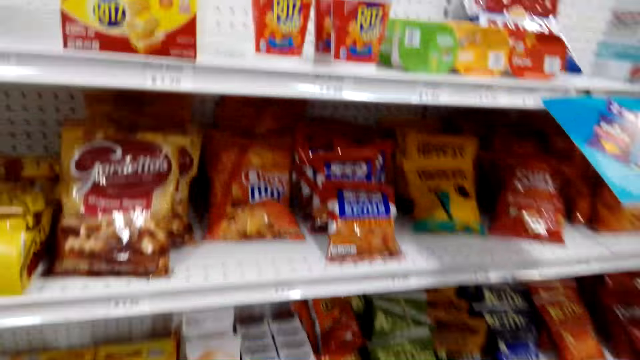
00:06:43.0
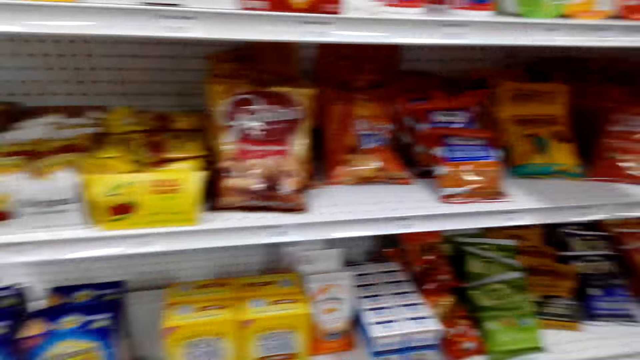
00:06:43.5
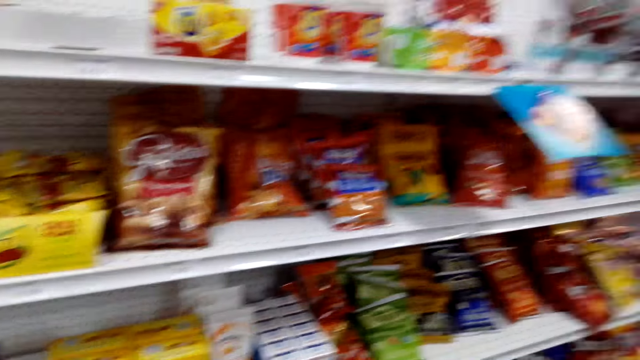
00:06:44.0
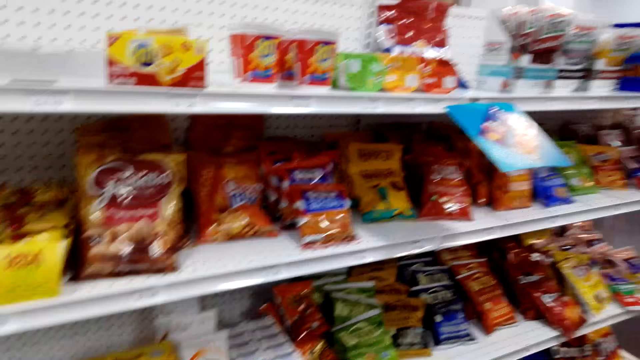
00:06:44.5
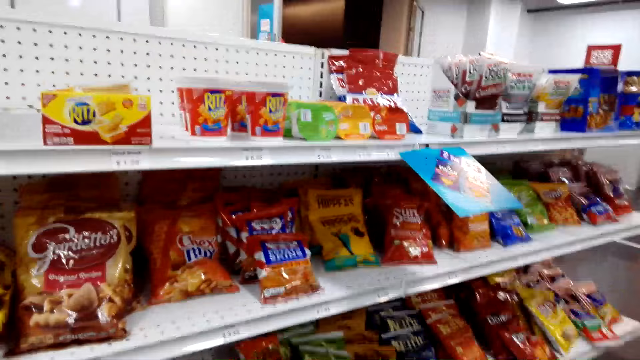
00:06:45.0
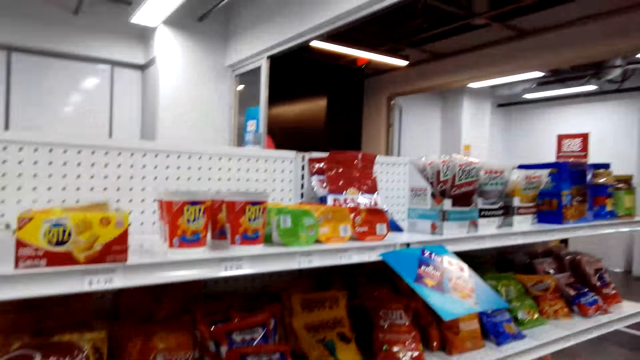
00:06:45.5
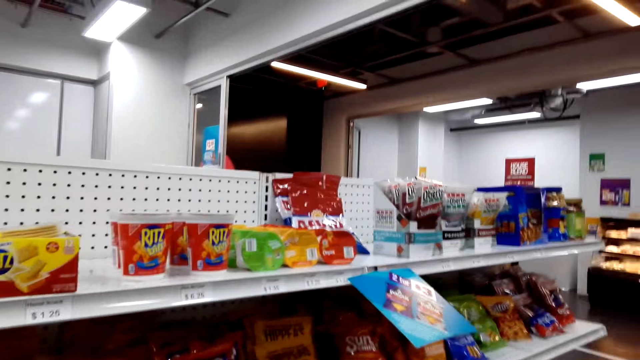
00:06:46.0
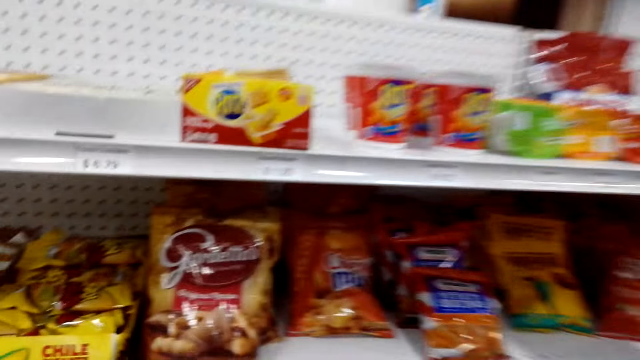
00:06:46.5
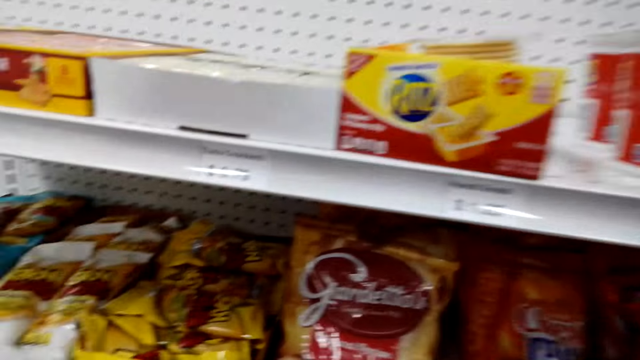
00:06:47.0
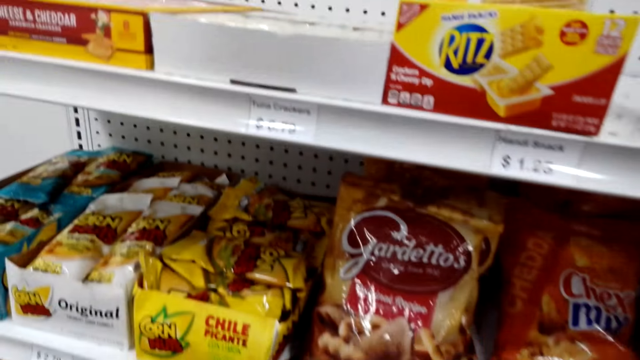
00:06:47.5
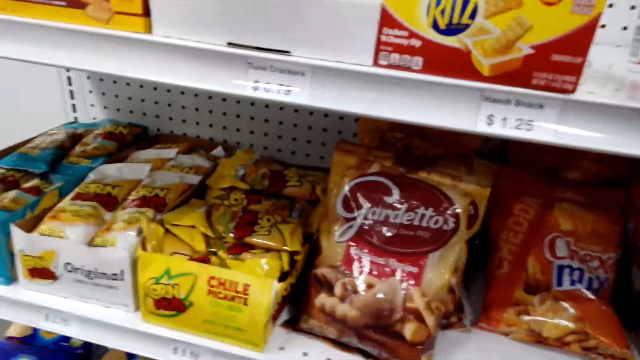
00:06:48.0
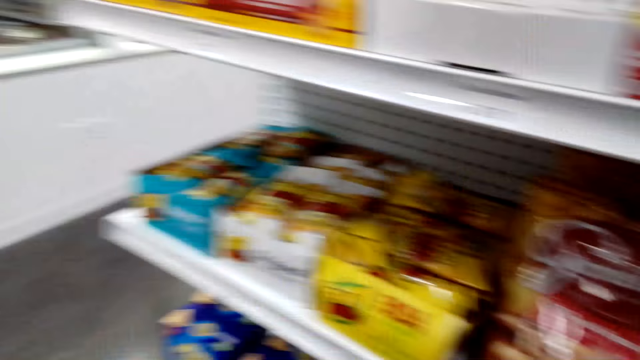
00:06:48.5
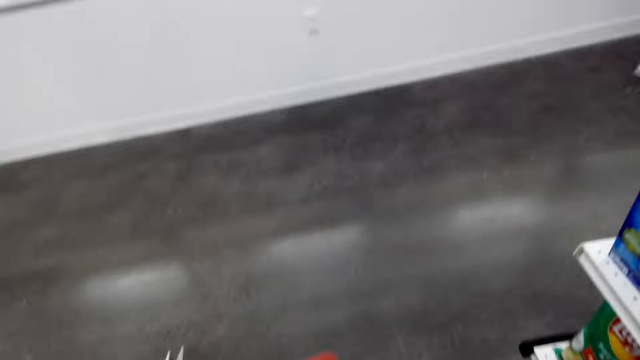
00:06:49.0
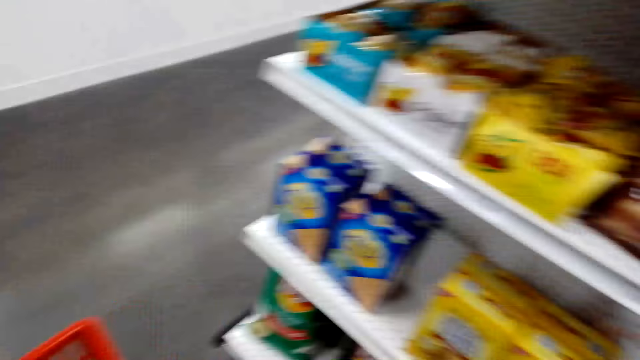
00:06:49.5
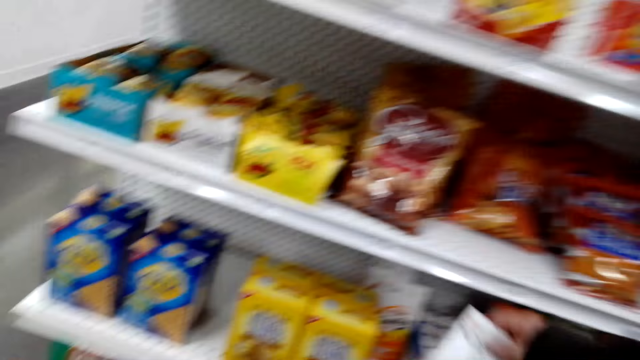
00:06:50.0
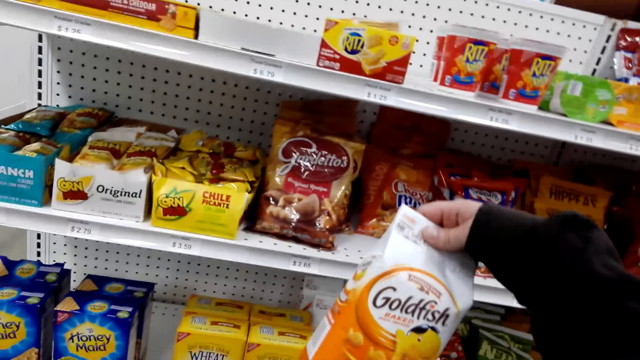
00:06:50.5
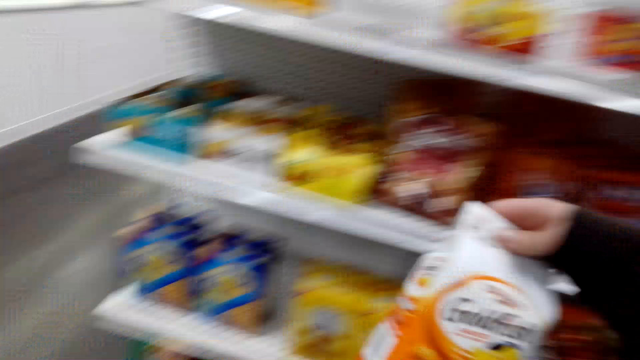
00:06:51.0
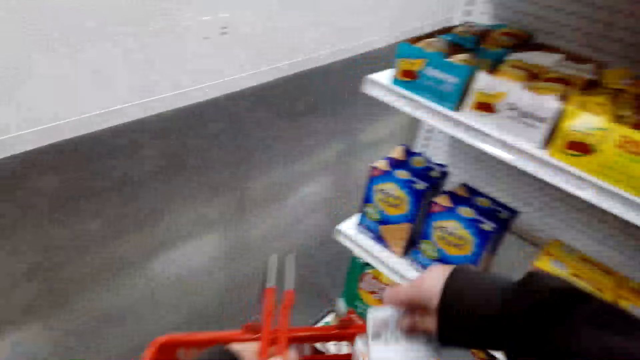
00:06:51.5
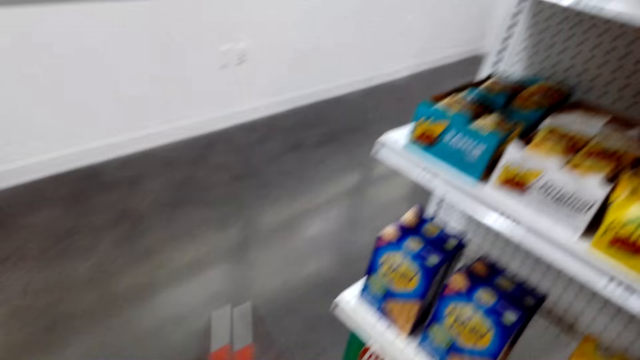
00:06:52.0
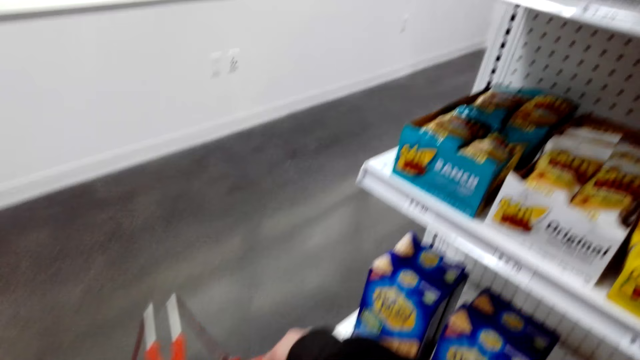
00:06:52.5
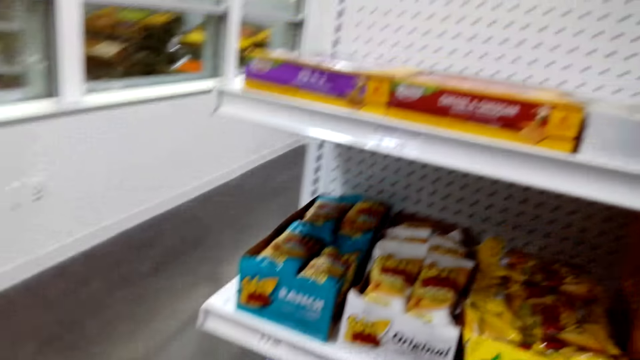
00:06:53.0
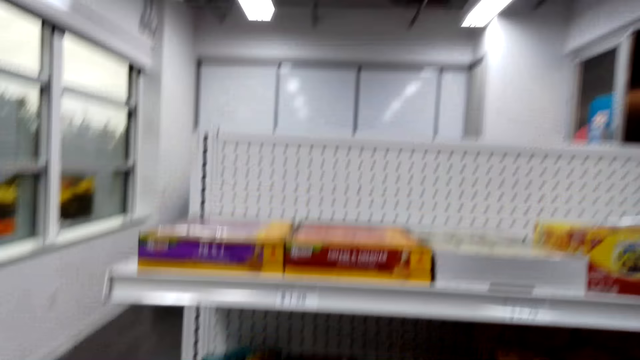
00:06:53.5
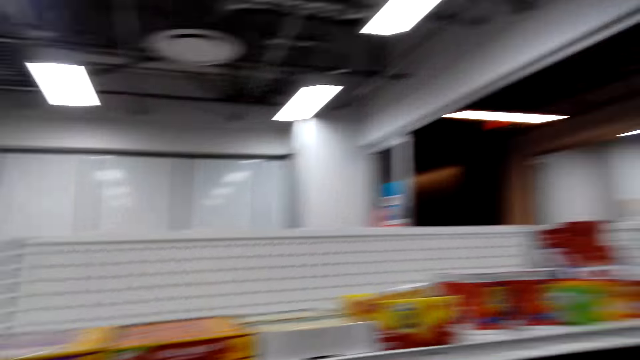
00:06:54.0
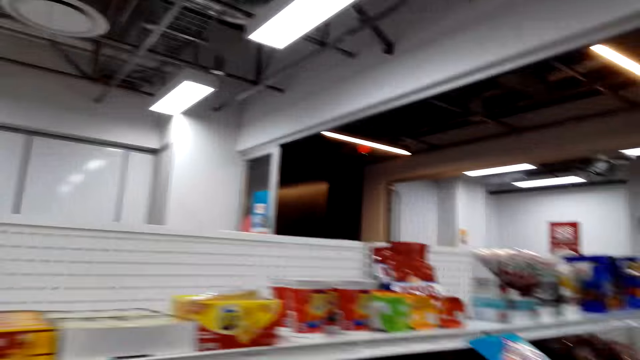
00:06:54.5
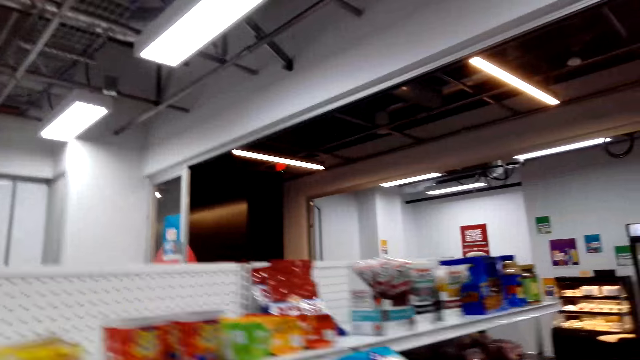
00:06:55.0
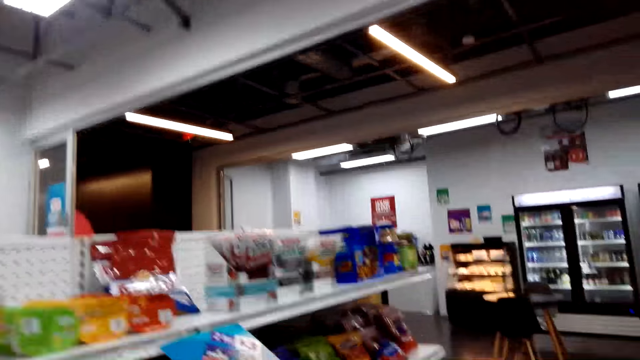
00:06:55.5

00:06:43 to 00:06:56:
The camera wearer walks in the grocery. They pick a Goldfish. They put the Goldfish on a casket.

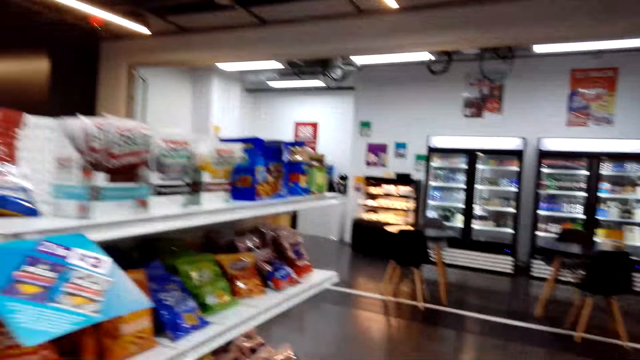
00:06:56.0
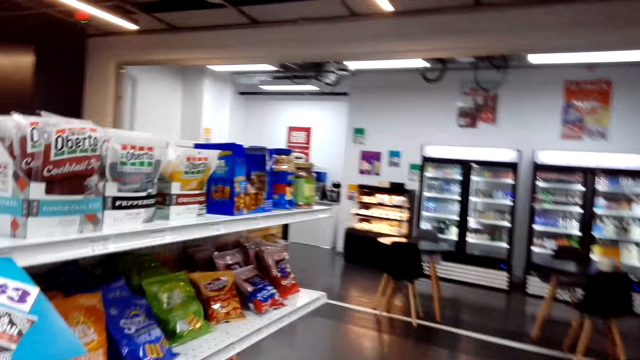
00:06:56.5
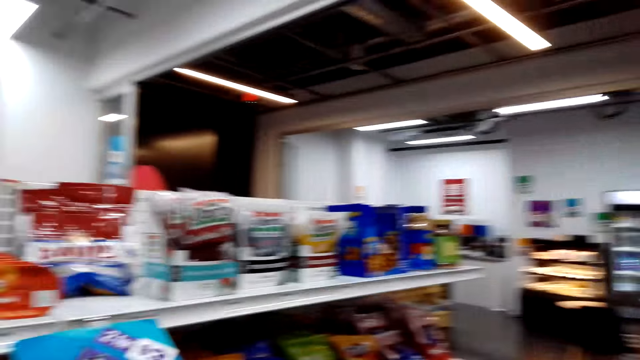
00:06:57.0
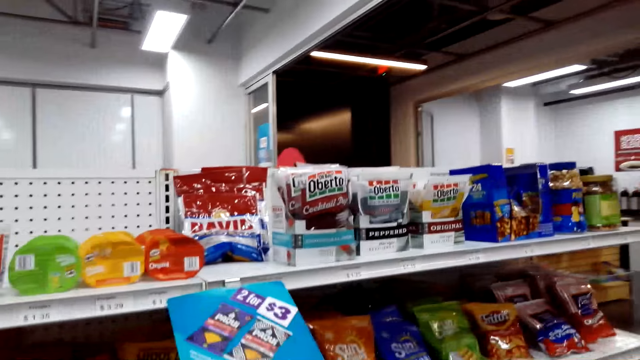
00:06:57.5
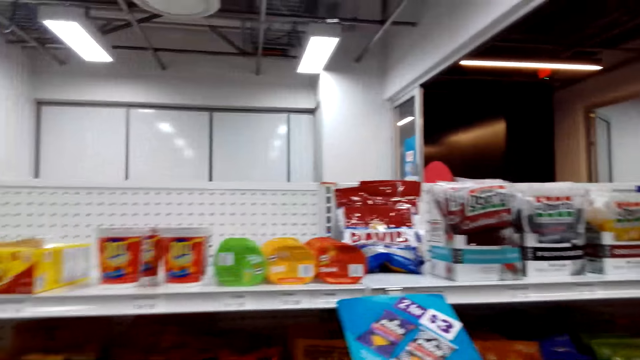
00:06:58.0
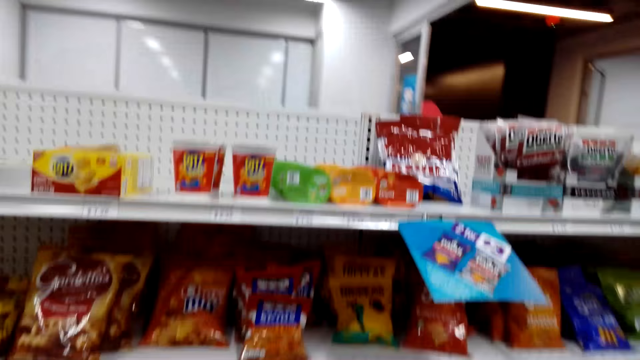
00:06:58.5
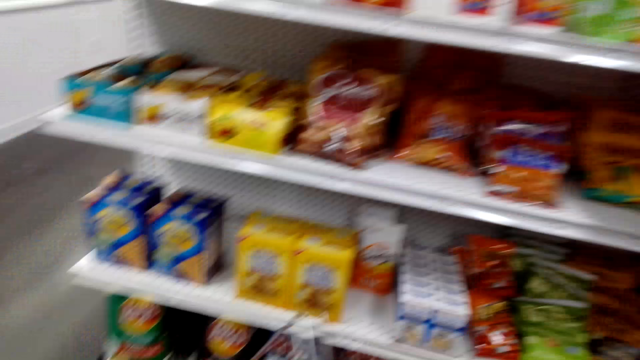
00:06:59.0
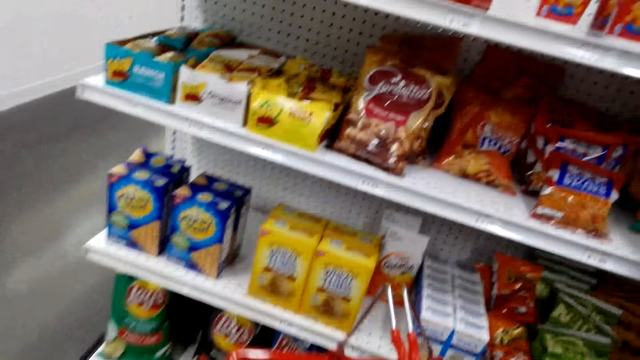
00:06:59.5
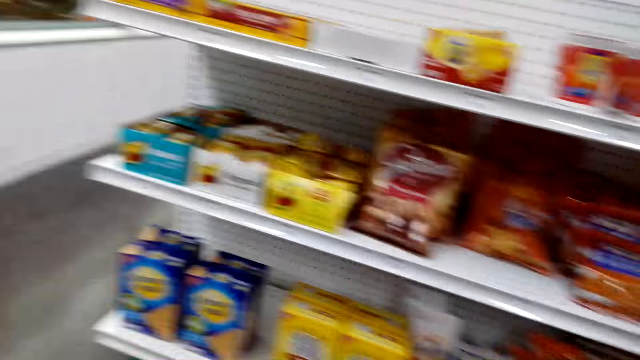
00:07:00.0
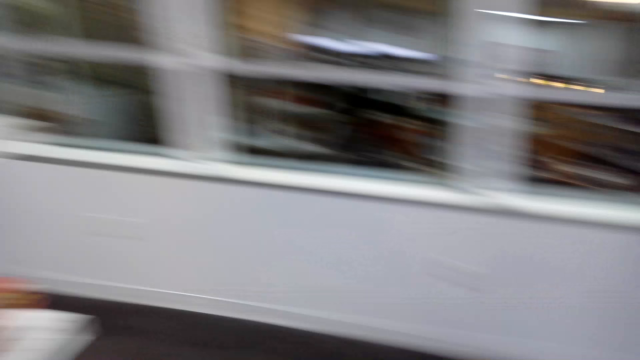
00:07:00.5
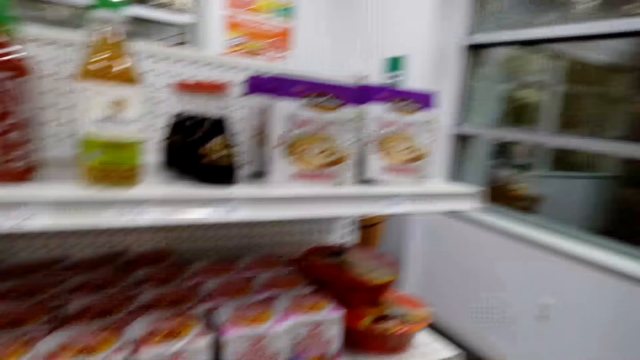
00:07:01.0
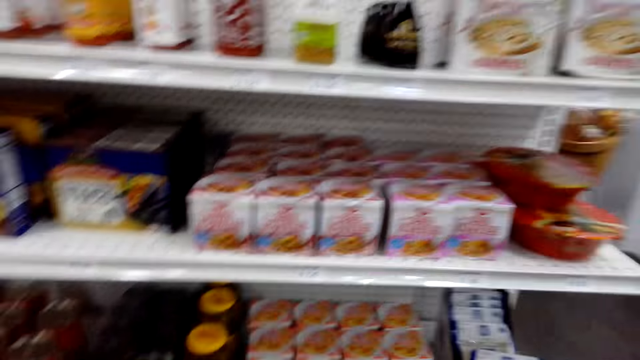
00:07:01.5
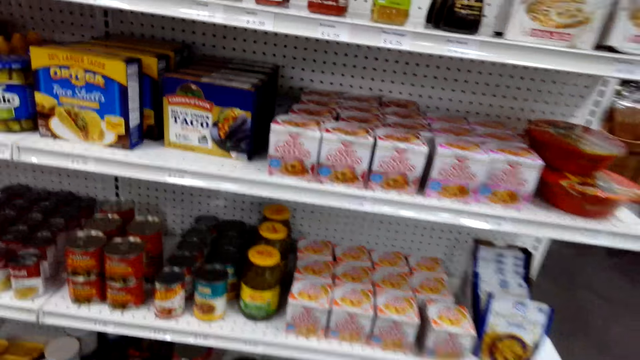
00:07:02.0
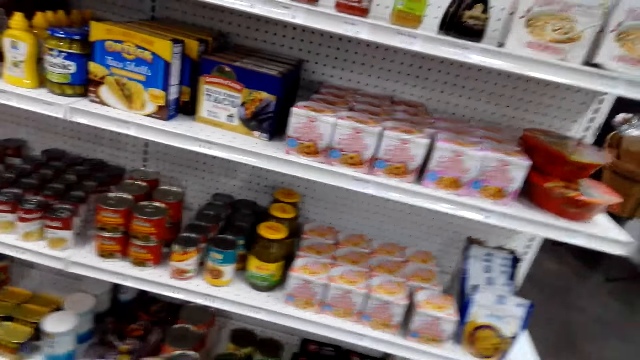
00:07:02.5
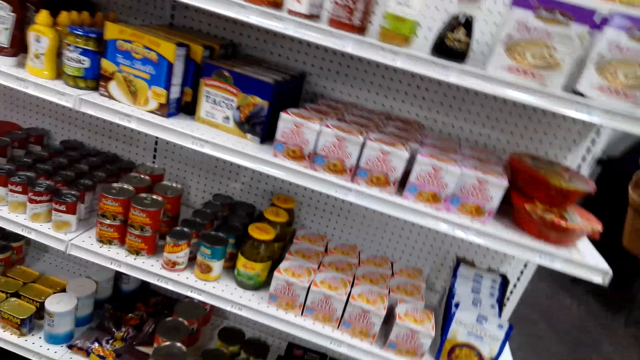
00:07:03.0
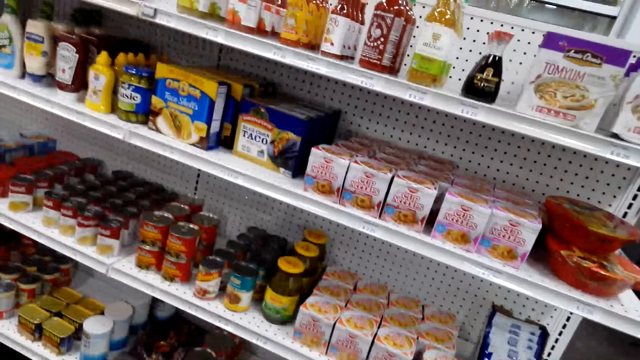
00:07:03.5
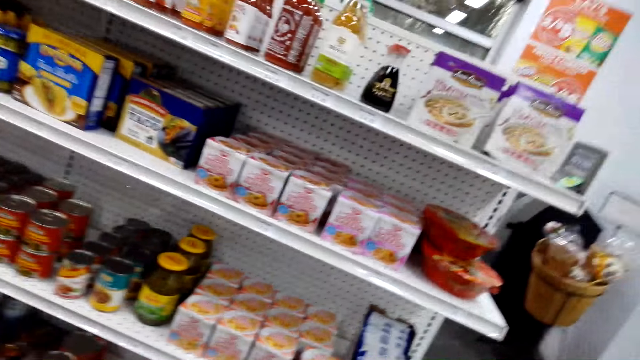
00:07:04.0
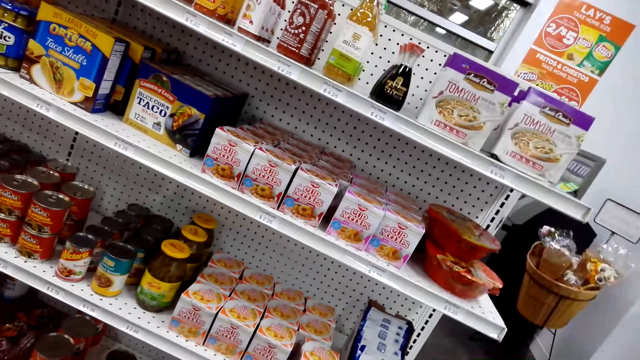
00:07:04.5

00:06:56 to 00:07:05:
The camera wearer puts products on a casket.
